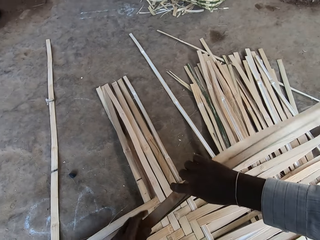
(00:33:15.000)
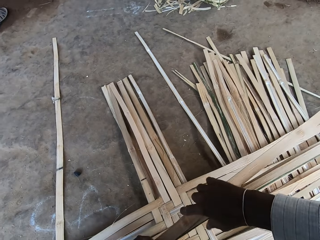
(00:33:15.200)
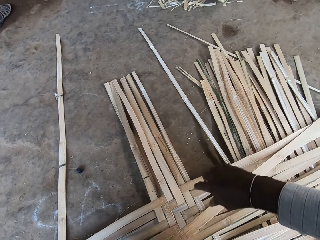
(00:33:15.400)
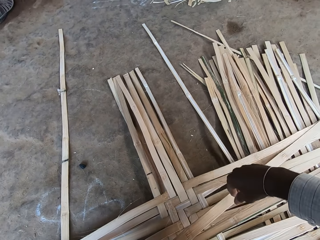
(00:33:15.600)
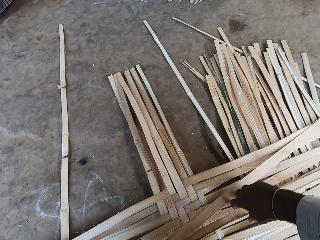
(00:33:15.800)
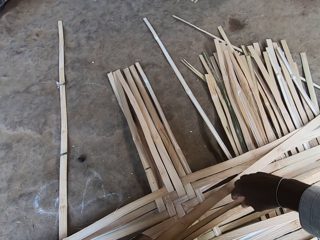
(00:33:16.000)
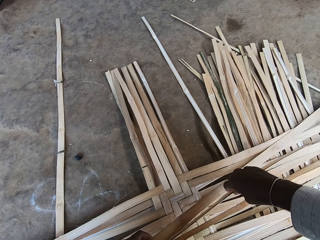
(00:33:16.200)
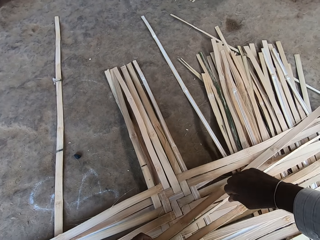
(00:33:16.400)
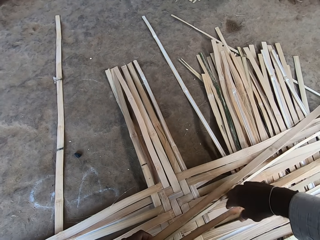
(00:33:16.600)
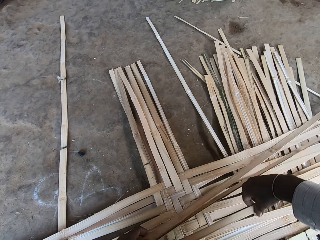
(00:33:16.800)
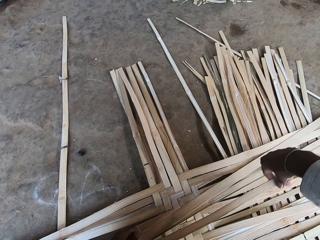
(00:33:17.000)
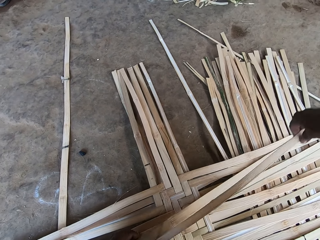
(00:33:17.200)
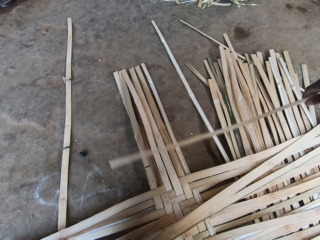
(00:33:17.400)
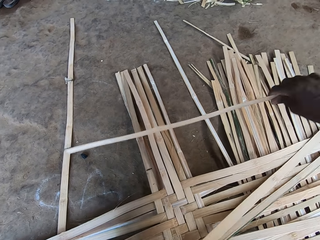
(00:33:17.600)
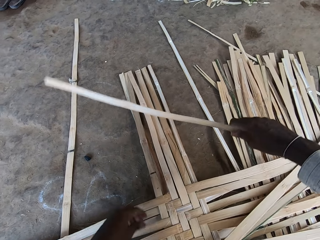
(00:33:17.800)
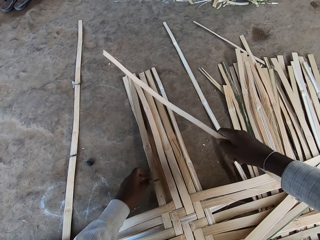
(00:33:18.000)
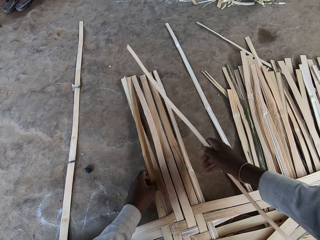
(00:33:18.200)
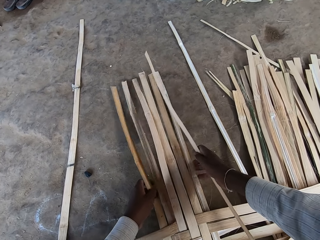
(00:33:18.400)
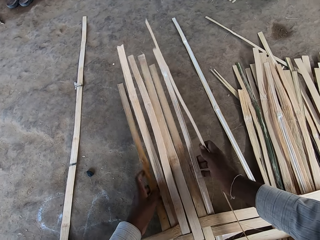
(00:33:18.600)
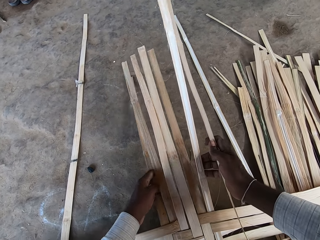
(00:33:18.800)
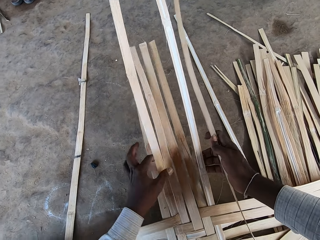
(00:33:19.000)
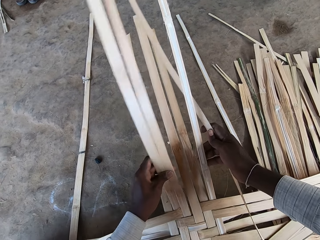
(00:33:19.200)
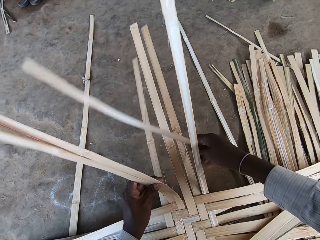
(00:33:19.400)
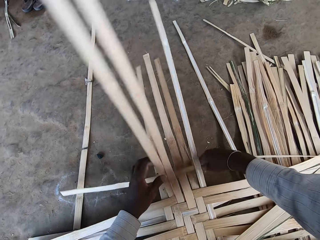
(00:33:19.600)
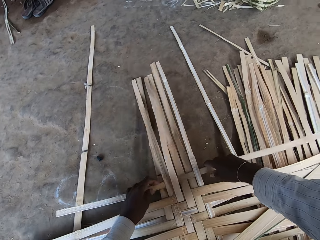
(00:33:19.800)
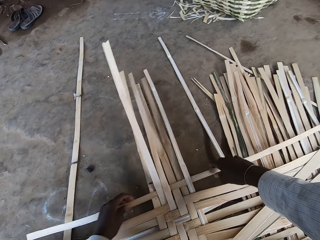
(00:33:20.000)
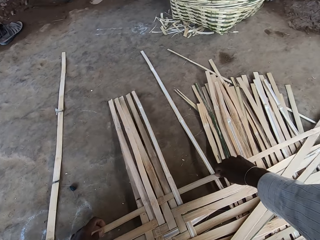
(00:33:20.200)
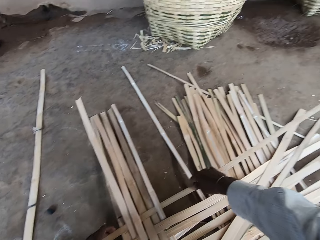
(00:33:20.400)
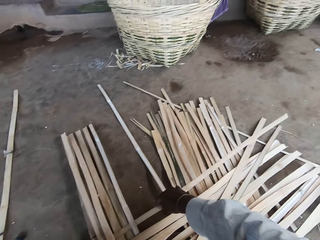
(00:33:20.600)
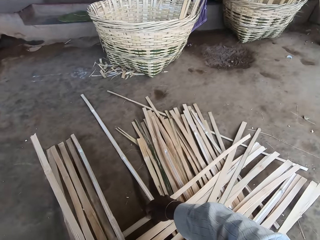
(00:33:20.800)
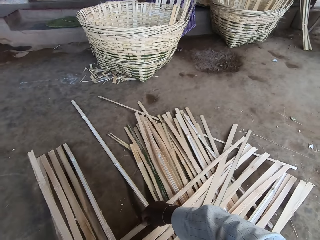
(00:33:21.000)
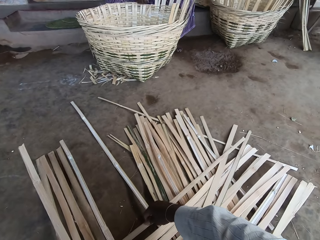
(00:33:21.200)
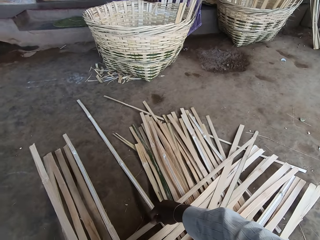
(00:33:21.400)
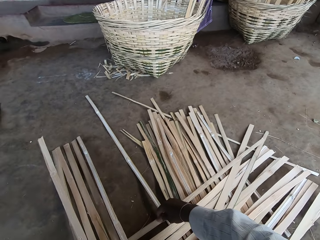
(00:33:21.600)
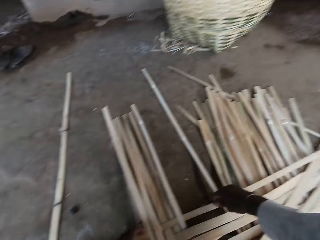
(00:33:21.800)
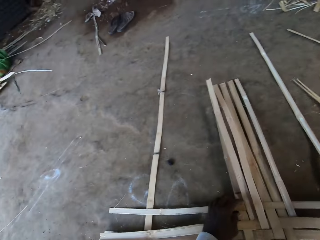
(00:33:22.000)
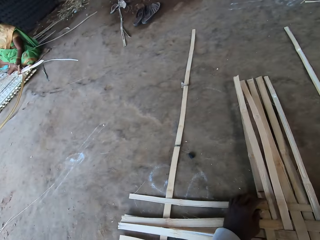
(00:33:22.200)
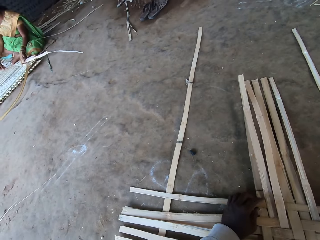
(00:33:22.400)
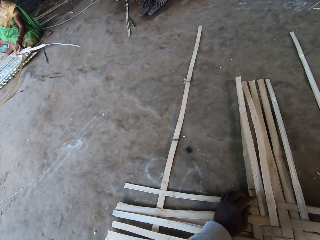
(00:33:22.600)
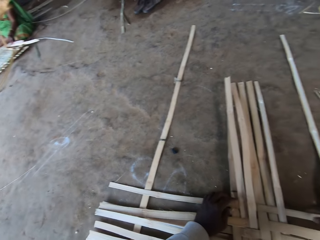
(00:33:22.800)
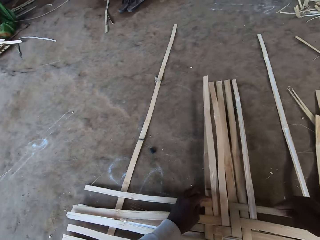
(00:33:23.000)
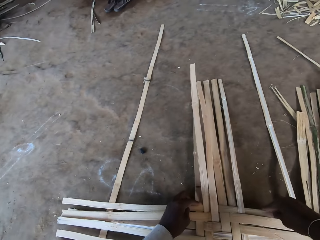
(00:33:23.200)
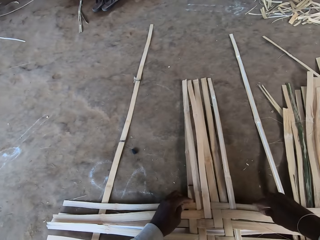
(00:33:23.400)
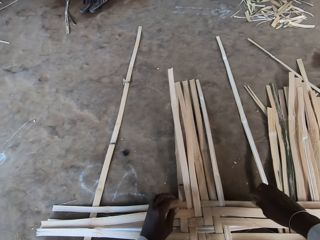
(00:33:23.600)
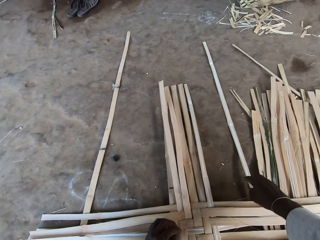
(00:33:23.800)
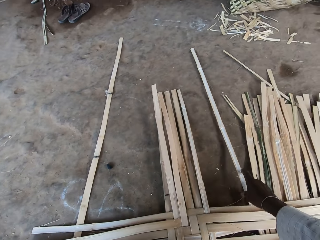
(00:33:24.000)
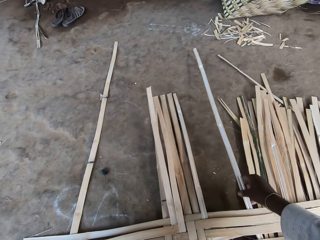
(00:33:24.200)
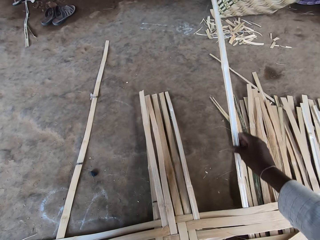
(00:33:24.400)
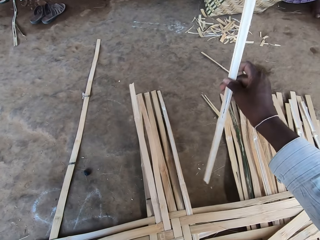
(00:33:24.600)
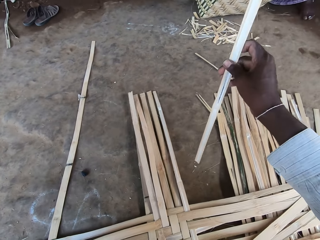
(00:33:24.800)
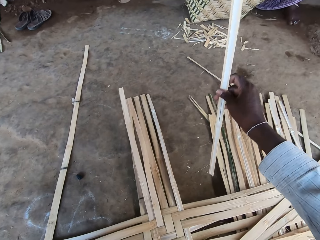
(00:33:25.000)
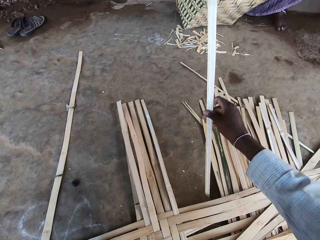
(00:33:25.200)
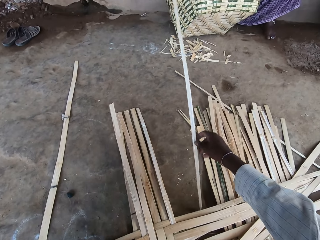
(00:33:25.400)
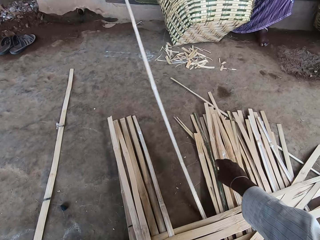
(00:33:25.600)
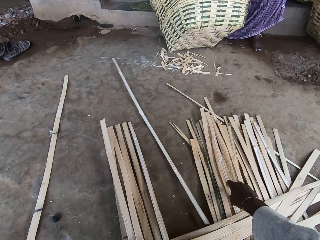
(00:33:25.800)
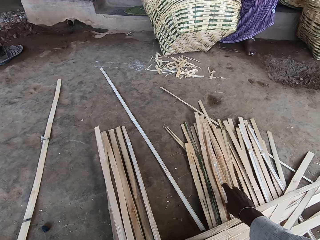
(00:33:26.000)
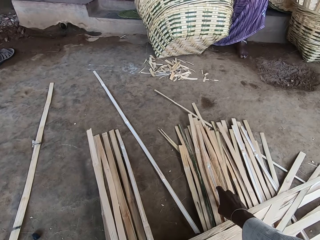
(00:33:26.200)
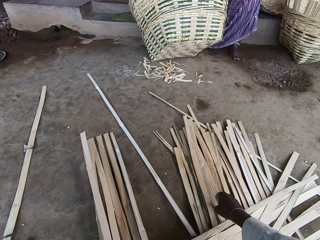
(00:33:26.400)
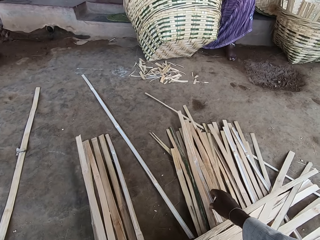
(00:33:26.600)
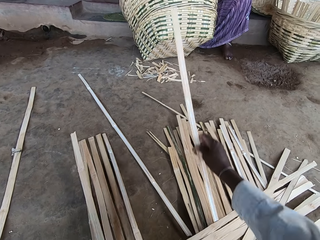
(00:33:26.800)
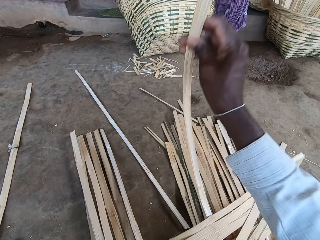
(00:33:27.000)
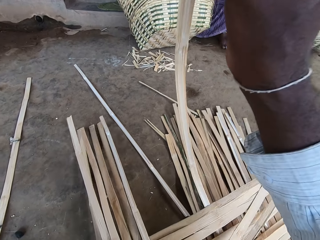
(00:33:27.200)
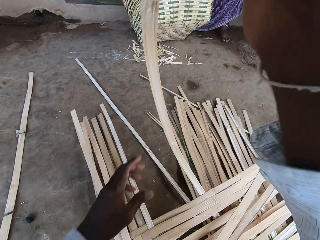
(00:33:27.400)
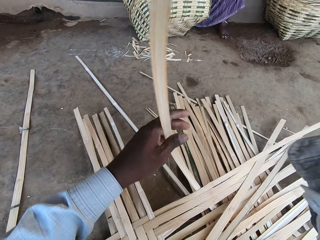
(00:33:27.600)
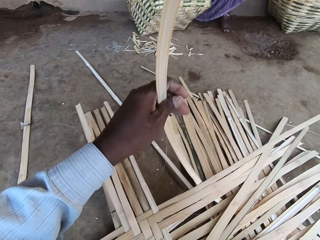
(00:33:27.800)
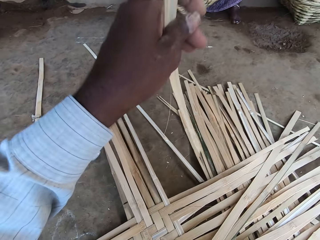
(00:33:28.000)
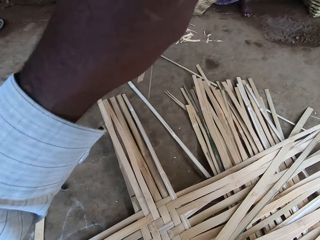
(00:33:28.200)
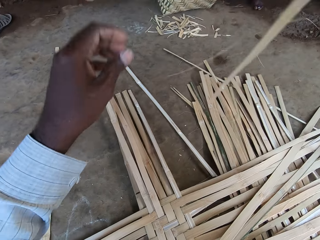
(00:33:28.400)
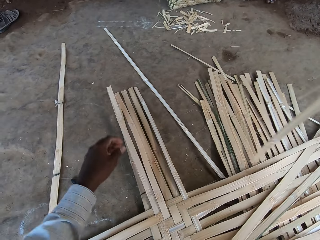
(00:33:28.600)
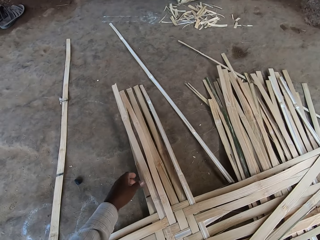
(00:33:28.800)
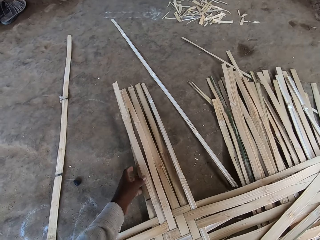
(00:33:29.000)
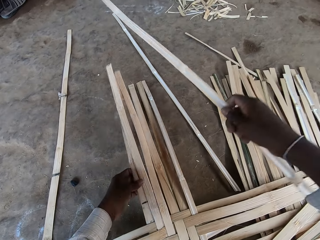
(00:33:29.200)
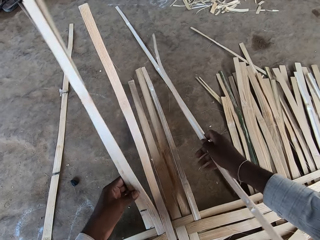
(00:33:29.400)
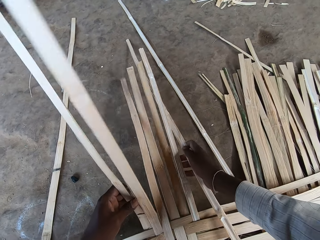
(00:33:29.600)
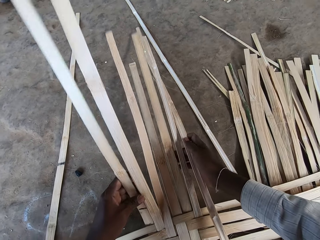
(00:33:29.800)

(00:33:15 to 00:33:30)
The camera wearer talks to a person. He holds the bamboo sticks with both hands. He picks a bamboo stick on the floor with his right hand. He drops the bamboo stick on the floor with his right hand. He picks a bamboo stick on the floor with his right hand. He lifts the bamboo sticks on the floor with both hands. He inserts the bamboo stick in between the bamboo sticks on the floor with his right hand. He adjusts the bamboo stick with both hands. He talks to the person. He stares around. He plants the bamboo sticks on the floor. He talks to the person. He picks a bamboo stick on the floor with his right hand. He drops the bamboo stick on the floor with his right hand. The person talks to the camera wearer. The camera wearer picks a bamboo stick on the floor with his right hand. He holds the bamboo sticks with both hands. He talks to the person. He lifts the bamboo sticks on the floor with both hands.

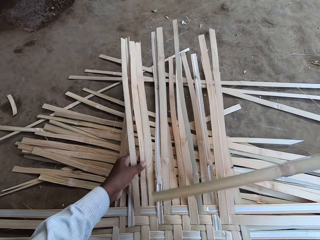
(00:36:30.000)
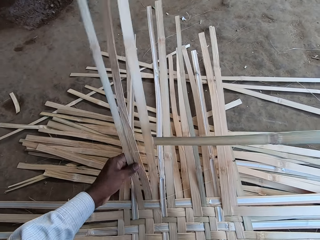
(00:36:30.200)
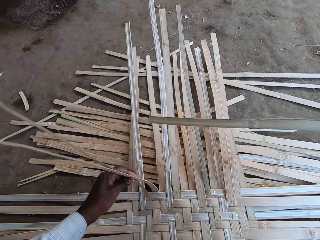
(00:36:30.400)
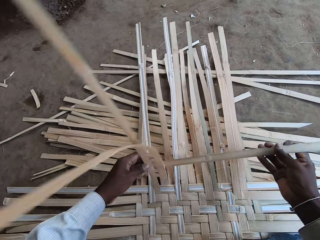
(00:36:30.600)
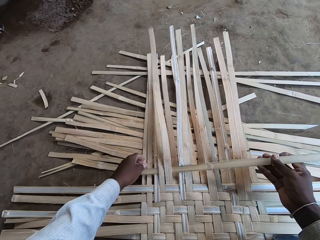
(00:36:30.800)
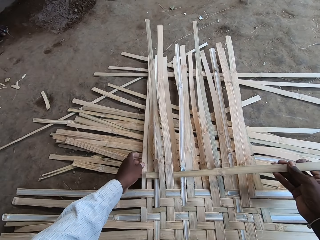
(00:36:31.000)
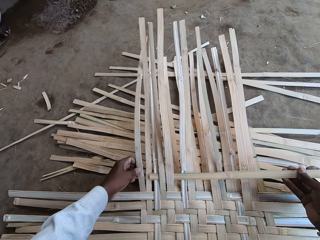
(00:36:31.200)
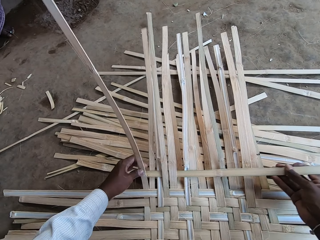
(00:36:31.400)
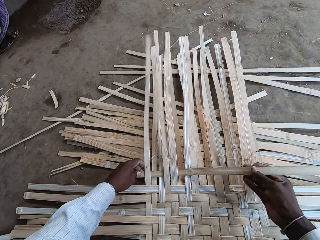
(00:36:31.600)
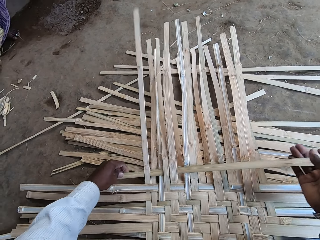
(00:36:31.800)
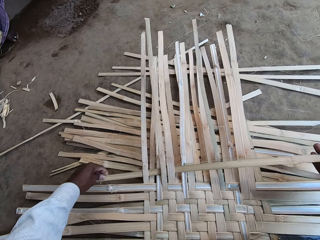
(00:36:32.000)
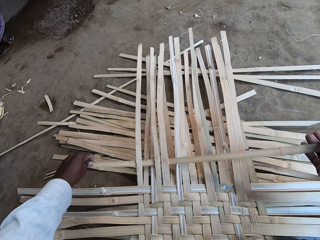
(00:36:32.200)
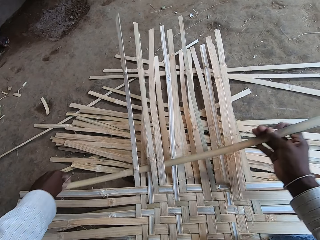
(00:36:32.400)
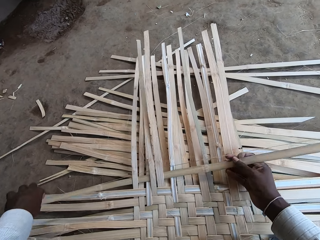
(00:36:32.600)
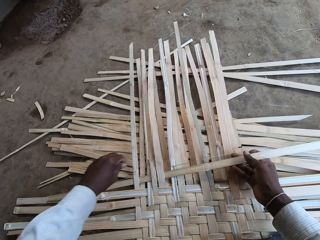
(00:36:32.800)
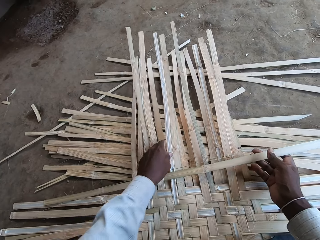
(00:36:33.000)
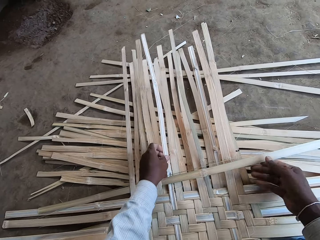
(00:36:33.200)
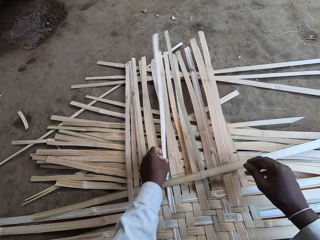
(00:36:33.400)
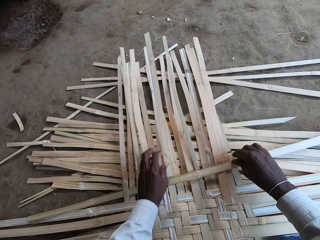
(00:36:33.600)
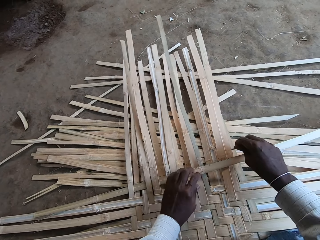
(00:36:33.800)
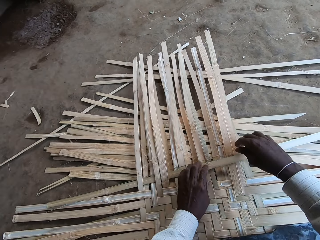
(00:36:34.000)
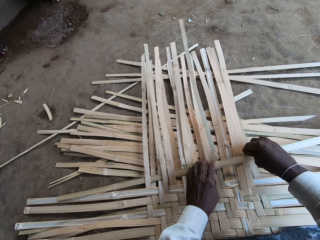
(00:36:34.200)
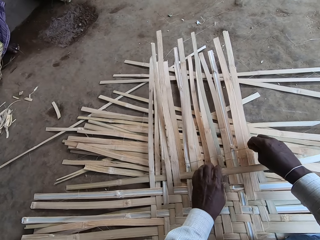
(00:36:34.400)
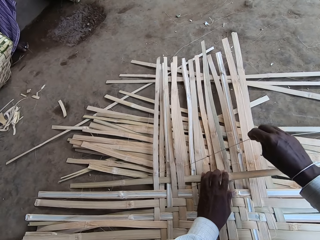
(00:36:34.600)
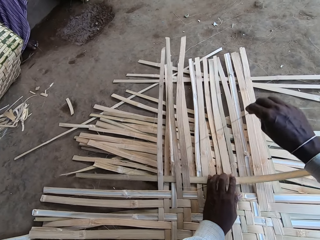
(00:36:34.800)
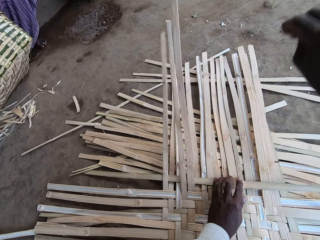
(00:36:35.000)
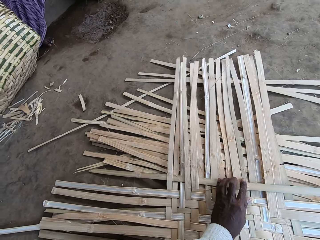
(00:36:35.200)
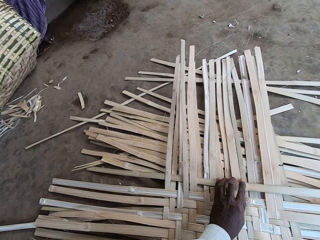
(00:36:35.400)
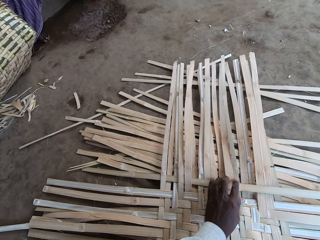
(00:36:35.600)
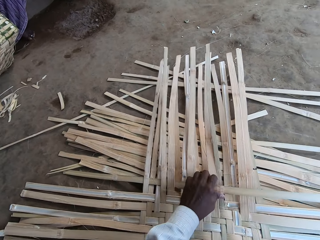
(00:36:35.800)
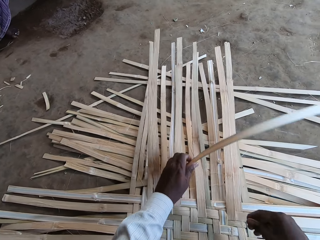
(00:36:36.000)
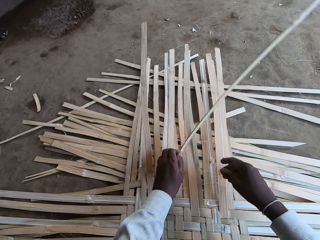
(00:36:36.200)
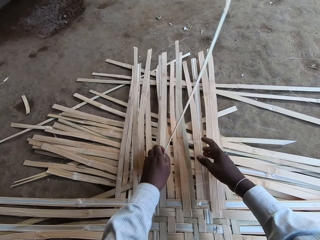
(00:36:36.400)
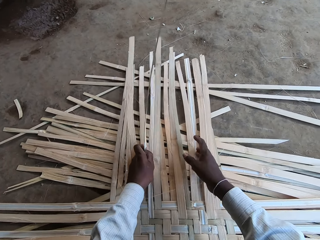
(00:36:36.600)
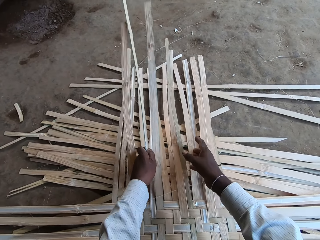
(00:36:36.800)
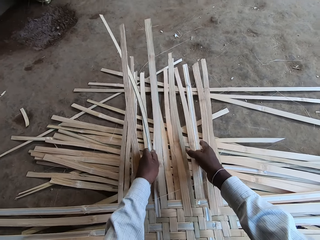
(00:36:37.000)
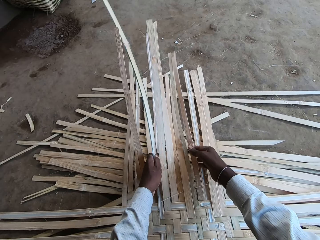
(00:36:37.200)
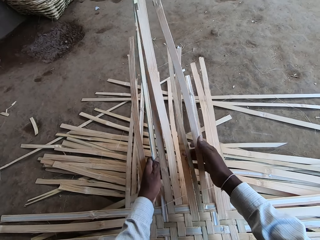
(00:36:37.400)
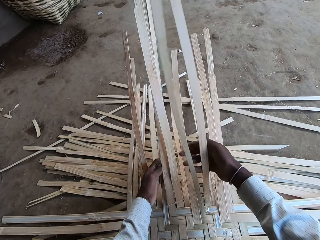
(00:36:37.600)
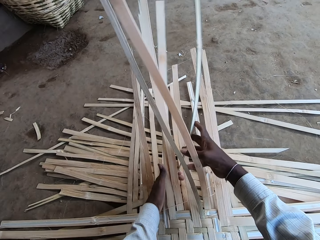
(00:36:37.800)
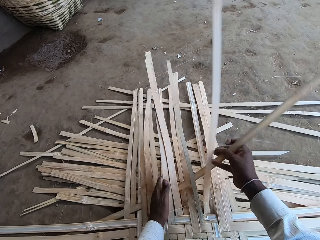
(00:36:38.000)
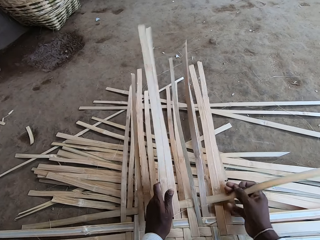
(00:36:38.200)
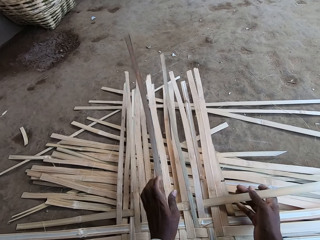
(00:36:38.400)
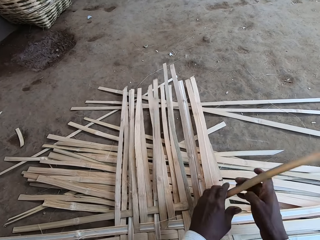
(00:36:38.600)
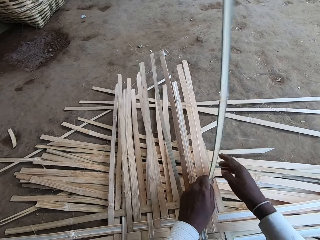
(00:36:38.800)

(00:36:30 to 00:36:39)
The camera wearer fixes the dried palm reeds. He removes a bamboo strip from the bamboo strip in the mat with his right hand. He weaves the mat on the ground with the bamboo strips in his hands.
